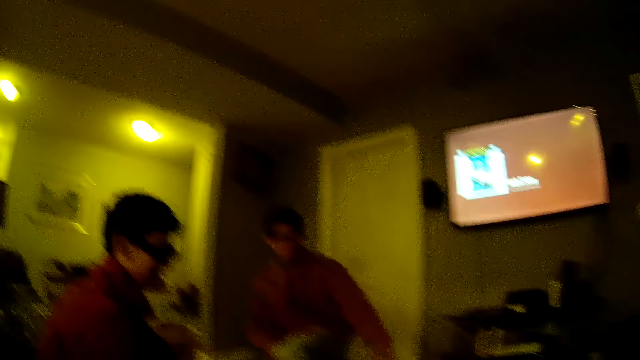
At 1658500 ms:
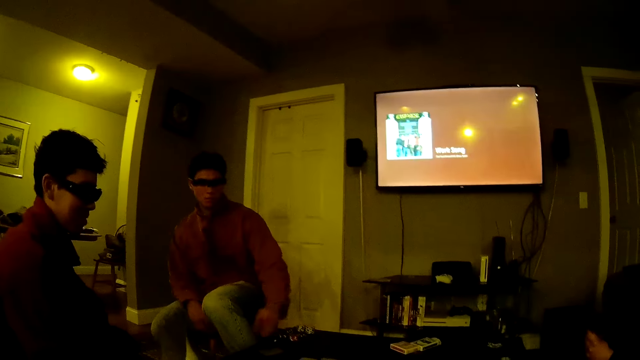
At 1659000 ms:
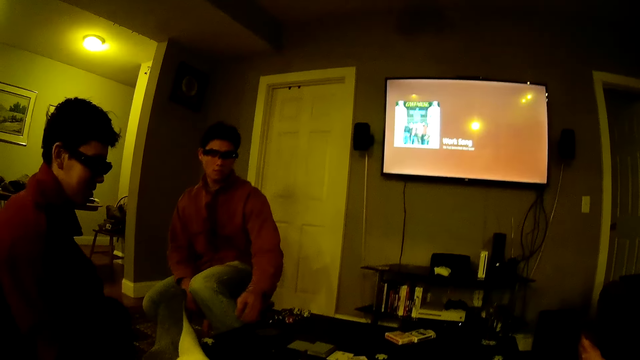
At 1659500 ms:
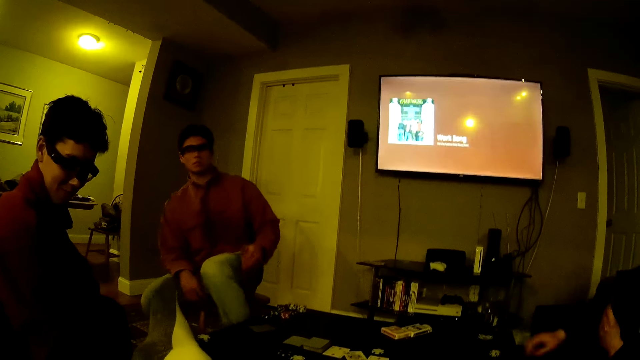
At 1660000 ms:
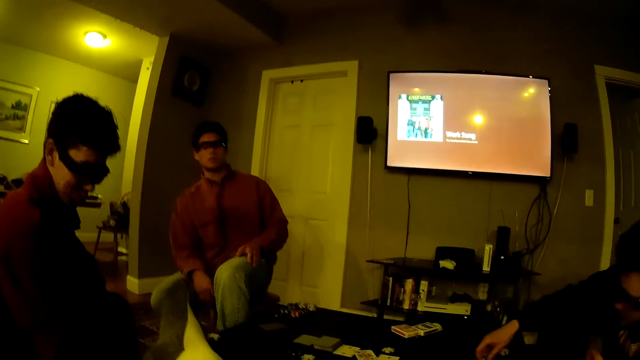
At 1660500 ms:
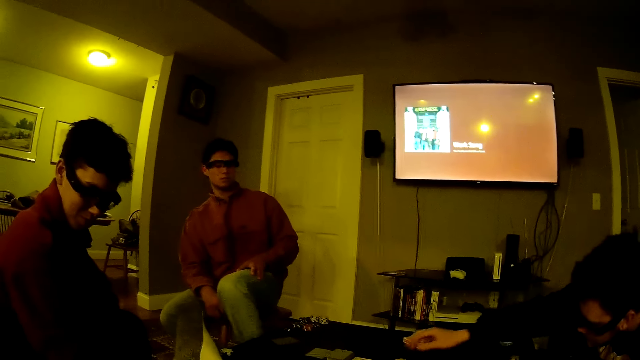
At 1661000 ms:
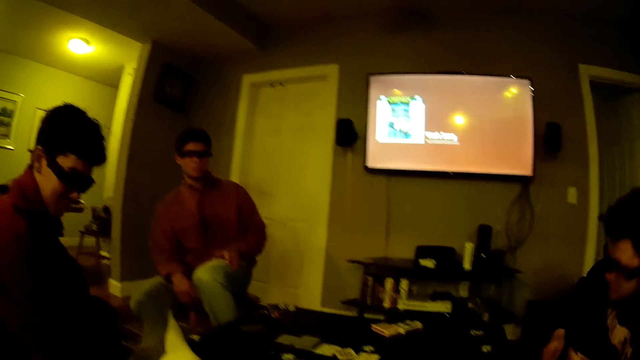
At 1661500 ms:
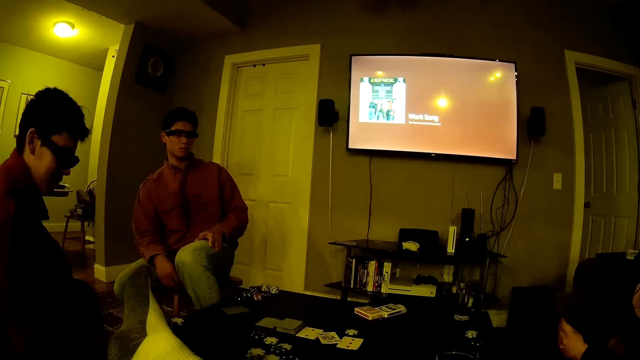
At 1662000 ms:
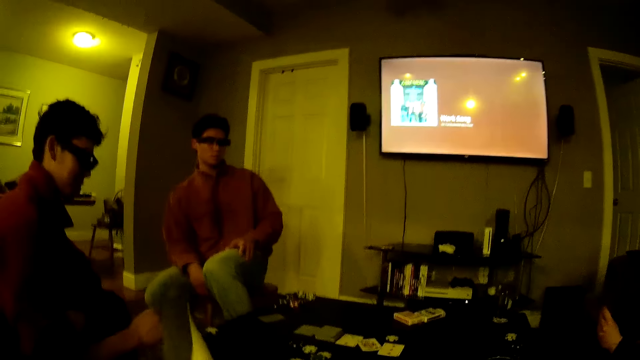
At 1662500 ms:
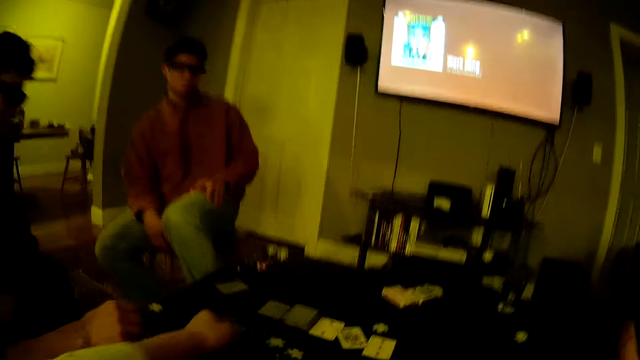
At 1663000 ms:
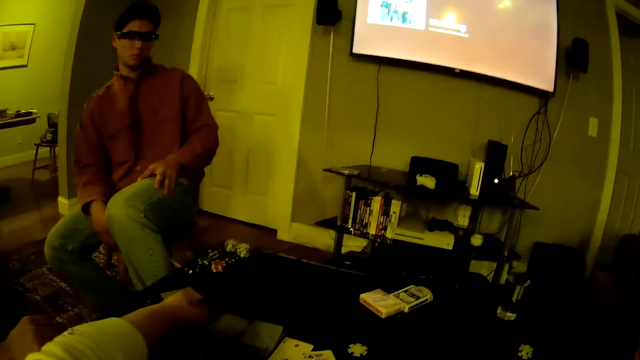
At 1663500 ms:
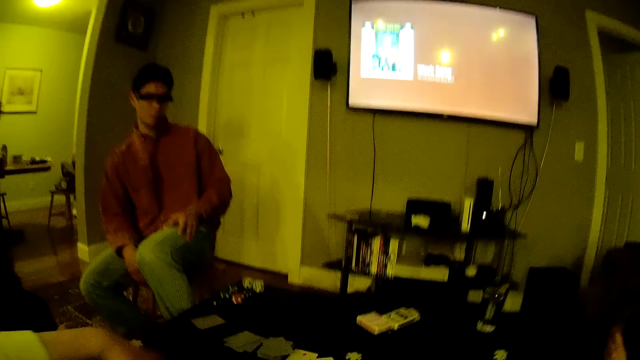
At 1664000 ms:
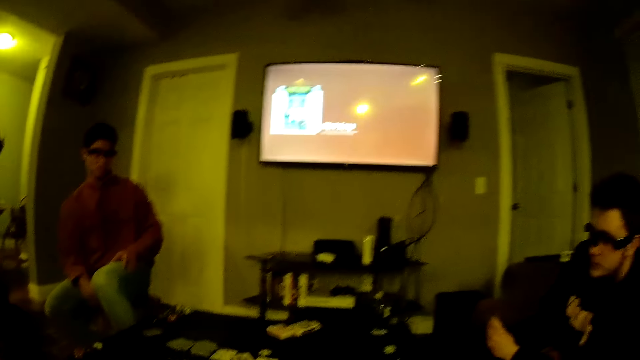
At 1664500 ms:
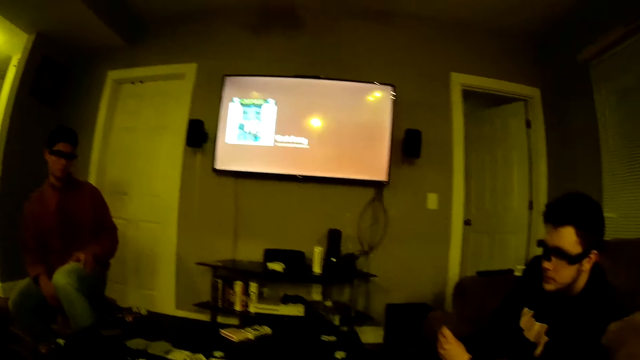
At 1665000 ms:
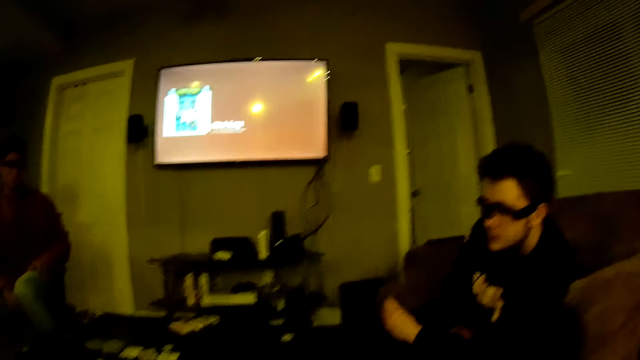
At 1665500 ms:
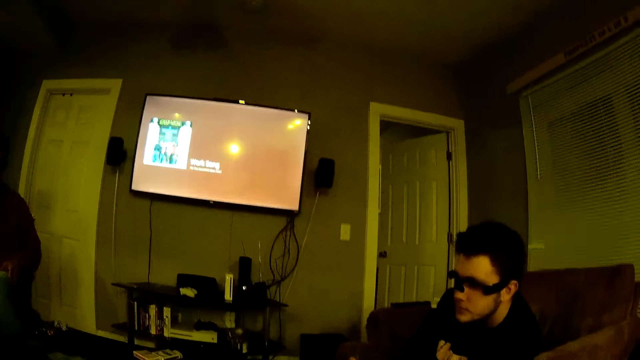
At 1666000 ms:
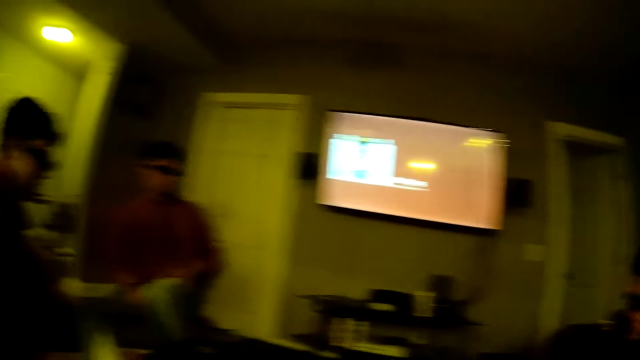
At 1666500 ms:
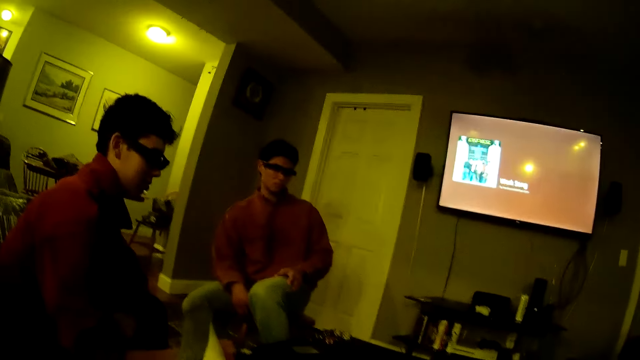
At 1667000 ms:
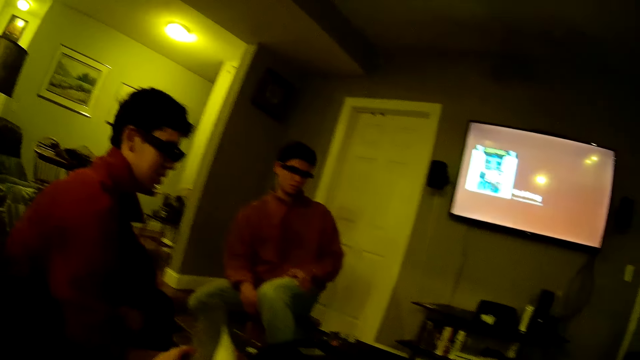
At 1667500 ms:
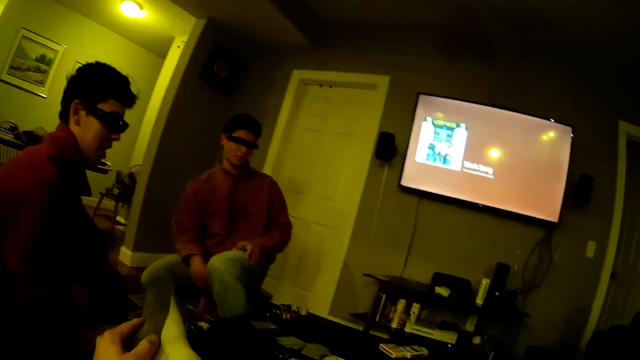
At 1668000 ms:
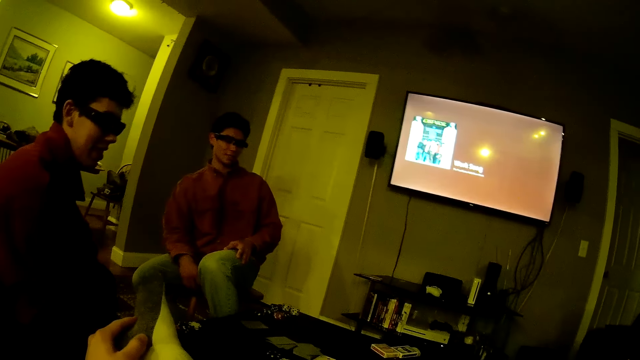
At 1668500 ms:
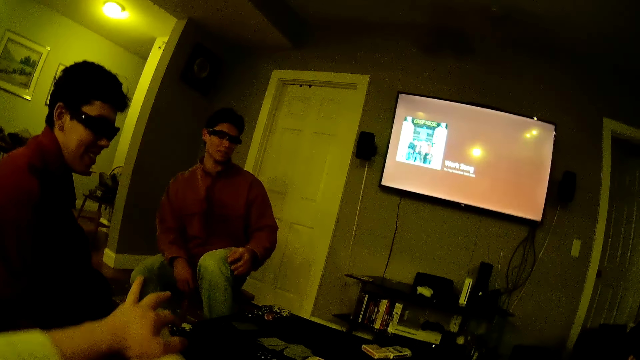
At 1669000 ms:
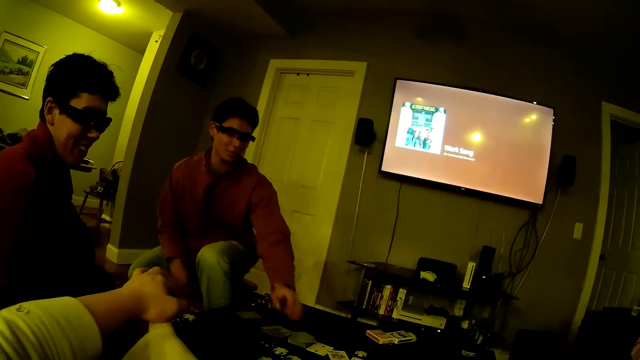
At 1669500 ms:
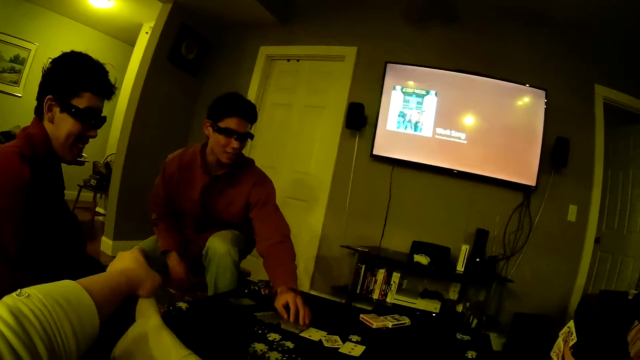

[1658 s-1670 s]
A man tosses a poker chip on the table with his left hand. The camera wearer talks. Another man tosses a poker chip on the table with his right hand. The camera wearer looks around and drops a poker card on the table with his left hand. He talks, looks around, and touches his leg with his left hand.

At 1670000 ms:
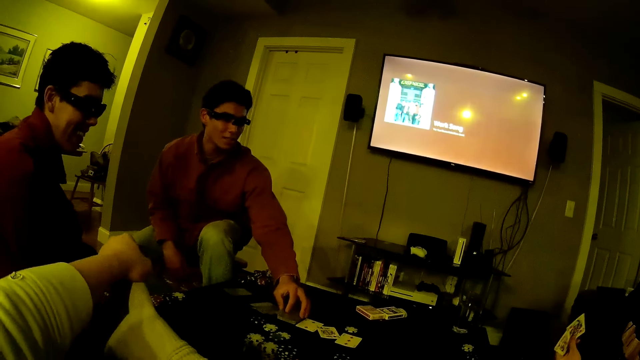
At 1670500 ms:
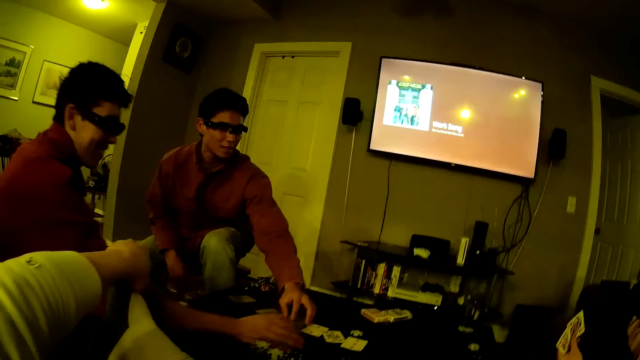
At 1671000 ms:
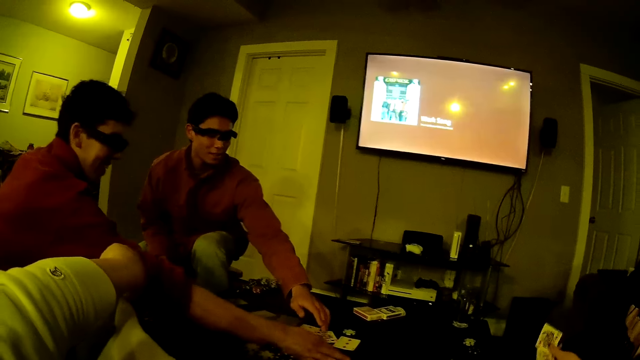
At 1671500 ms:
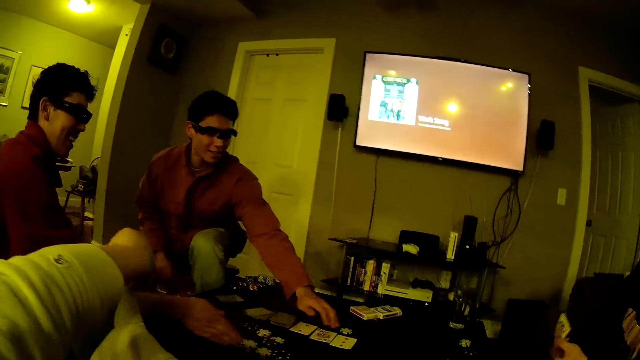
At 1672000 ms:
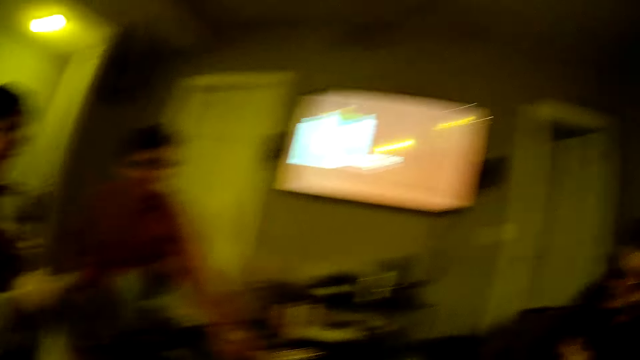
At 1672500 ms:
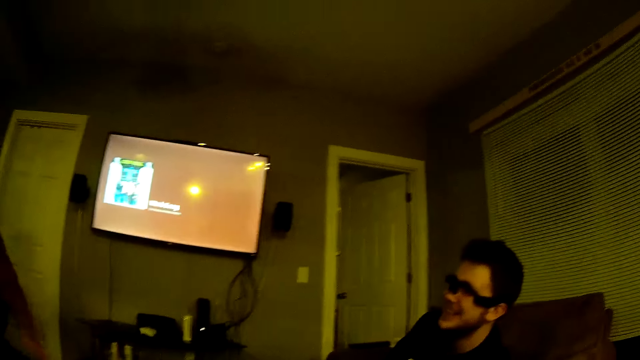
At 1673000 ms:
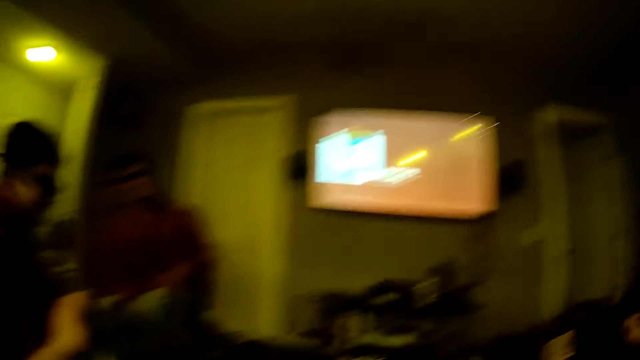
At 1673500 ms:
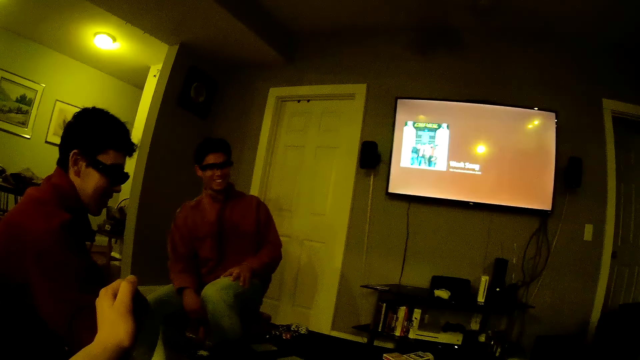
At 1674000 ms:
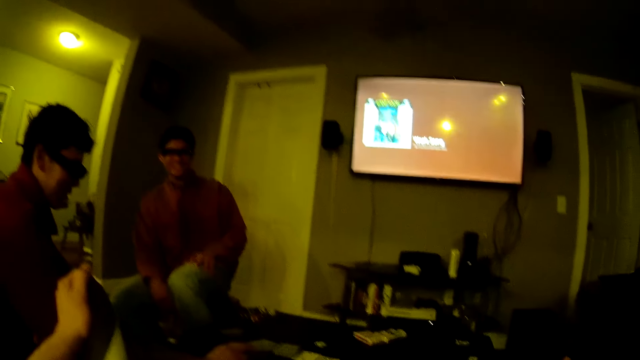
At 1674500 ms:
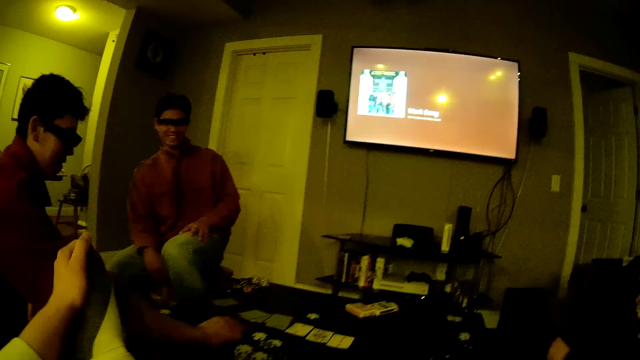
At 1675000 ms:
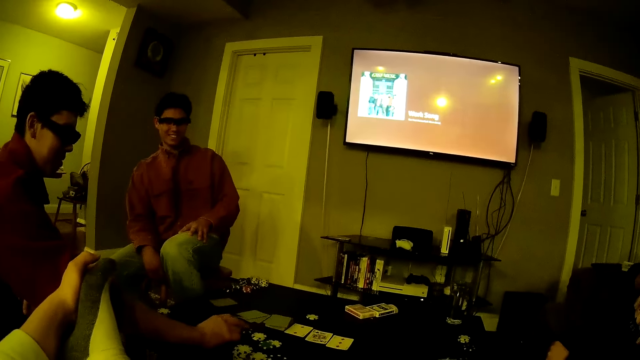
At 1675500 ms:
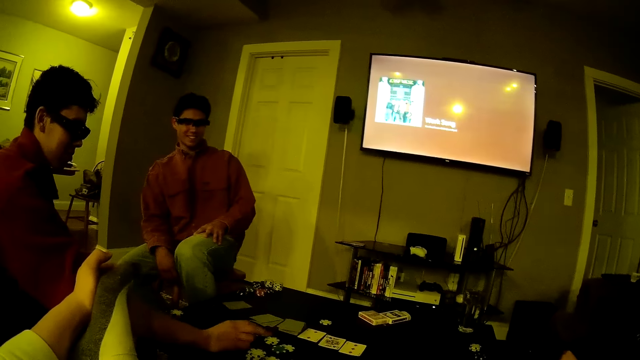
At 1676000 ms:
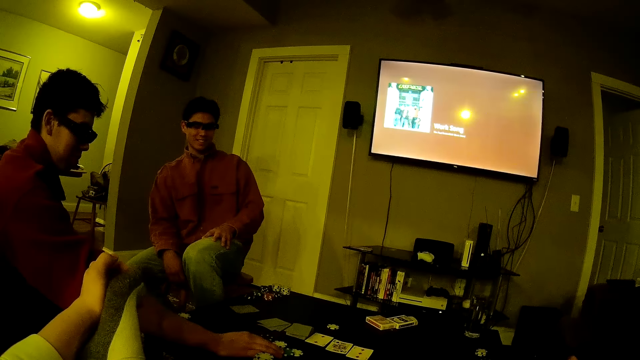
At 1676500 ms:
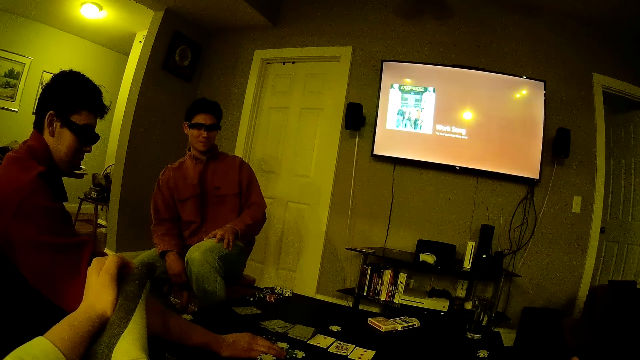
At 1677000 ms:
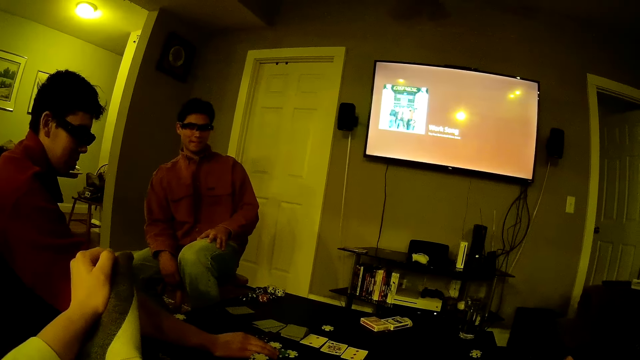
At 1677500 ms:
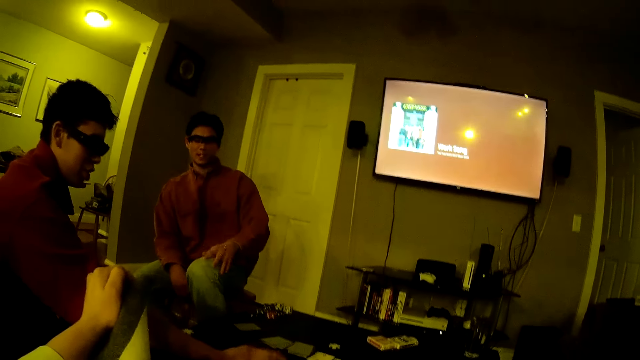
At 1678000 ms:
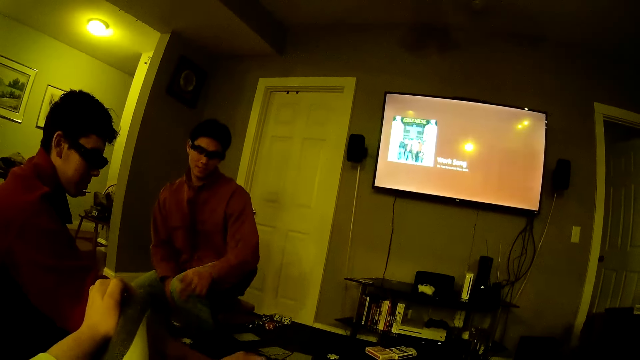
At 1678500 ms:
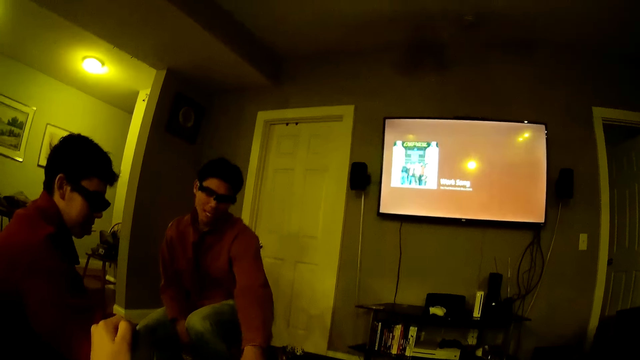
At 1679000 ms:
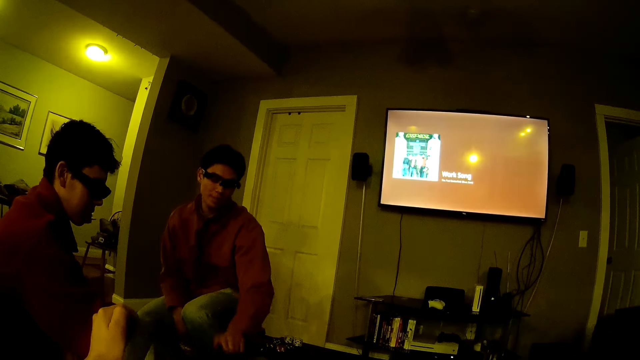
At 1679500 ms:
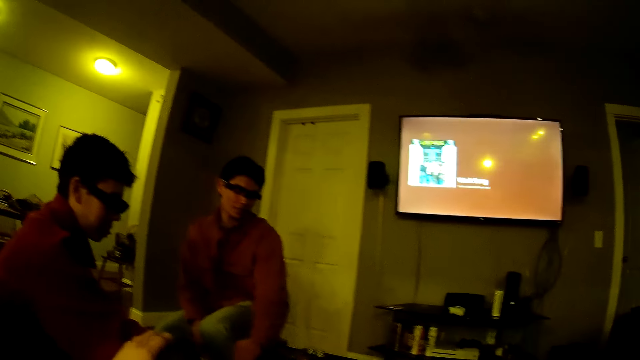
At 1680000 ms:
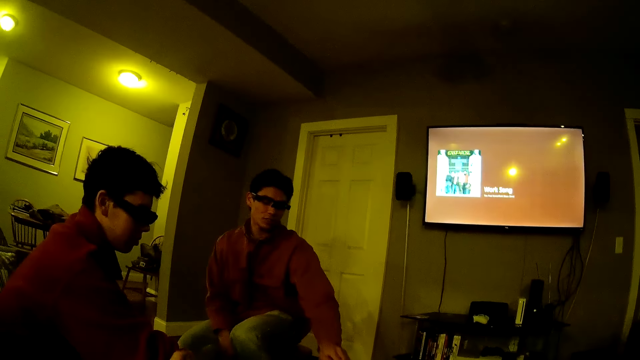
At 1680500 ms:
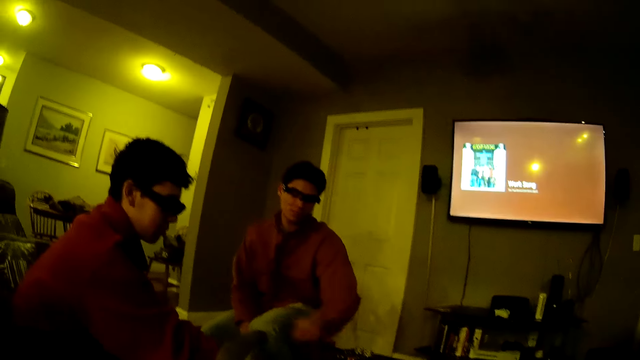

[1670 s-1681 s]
A man arranges the poker card on the table with his left hand. Another man moves a poker chip from the table with his right hand. The first man moves a poker chip from the table with his left hand. The camera wearer looks around, talks, looks around, and talks. The first man taps the table with his left hand.
